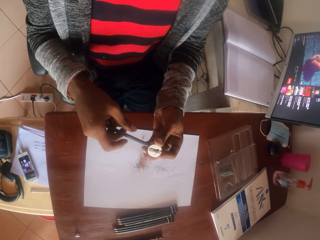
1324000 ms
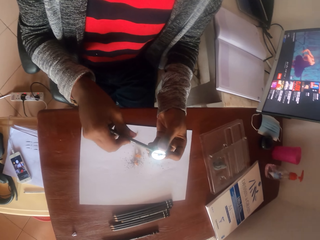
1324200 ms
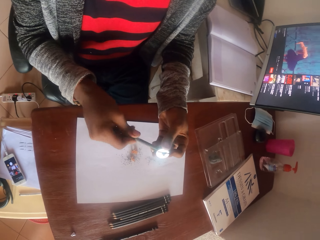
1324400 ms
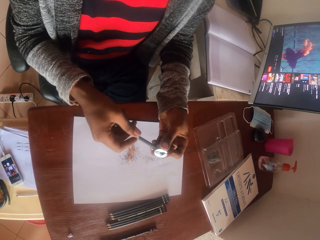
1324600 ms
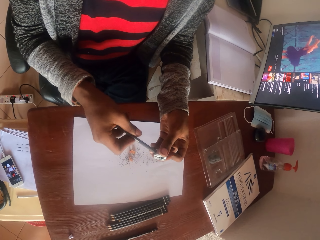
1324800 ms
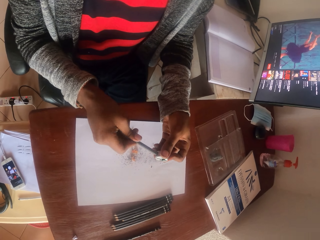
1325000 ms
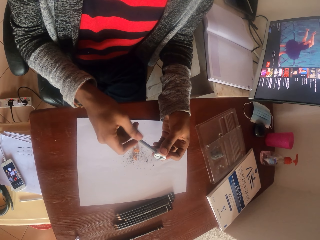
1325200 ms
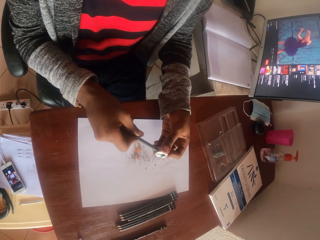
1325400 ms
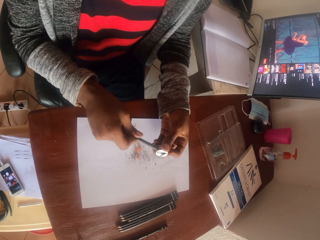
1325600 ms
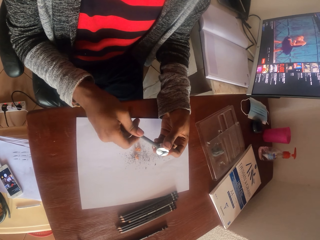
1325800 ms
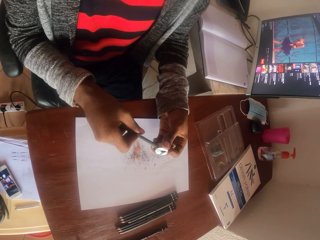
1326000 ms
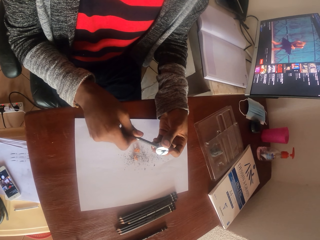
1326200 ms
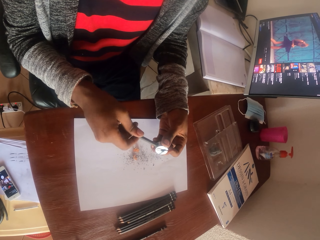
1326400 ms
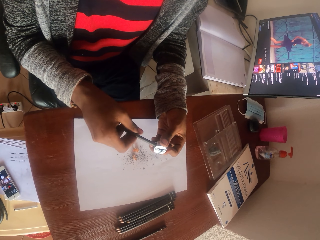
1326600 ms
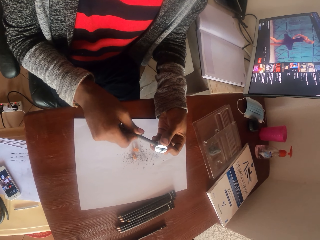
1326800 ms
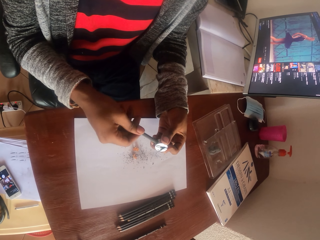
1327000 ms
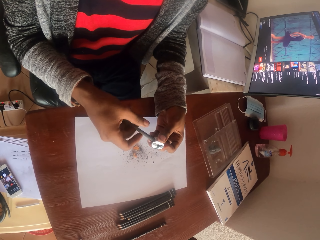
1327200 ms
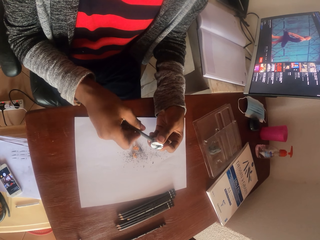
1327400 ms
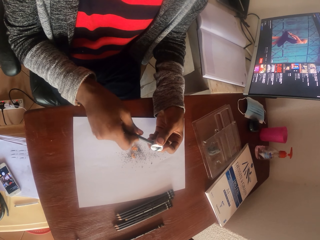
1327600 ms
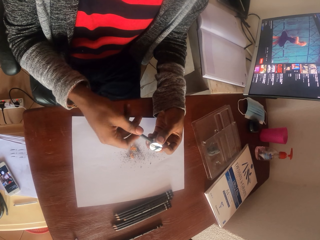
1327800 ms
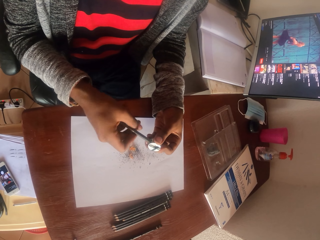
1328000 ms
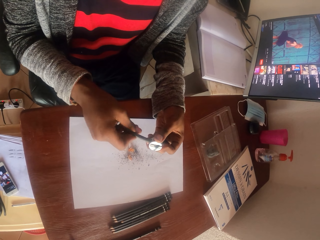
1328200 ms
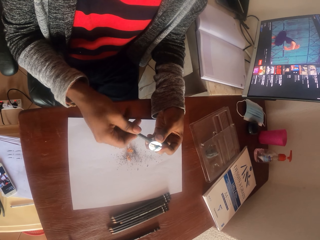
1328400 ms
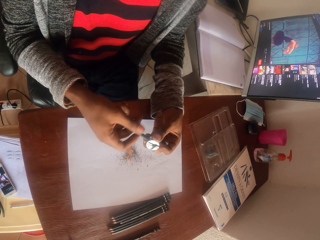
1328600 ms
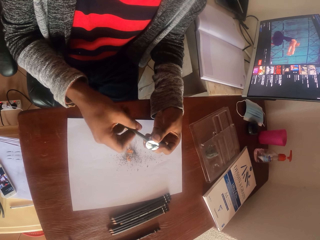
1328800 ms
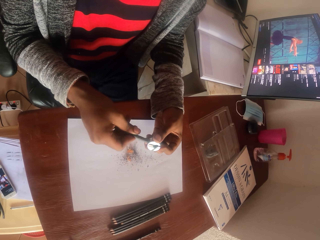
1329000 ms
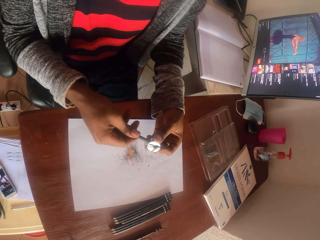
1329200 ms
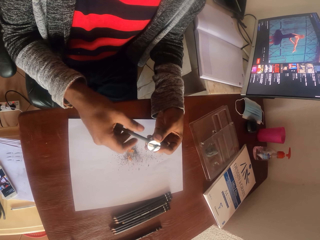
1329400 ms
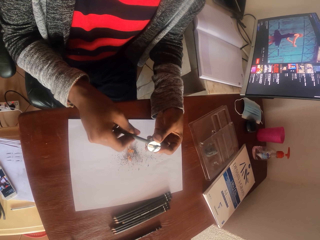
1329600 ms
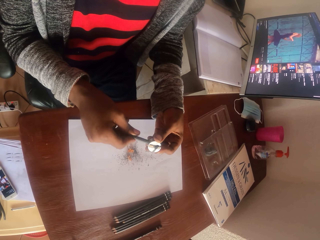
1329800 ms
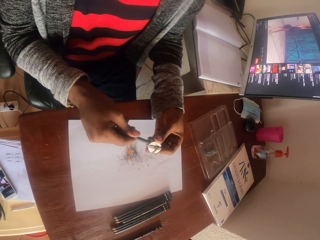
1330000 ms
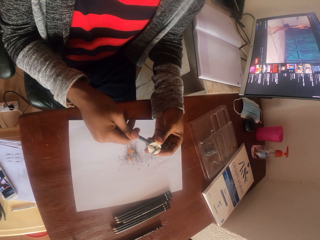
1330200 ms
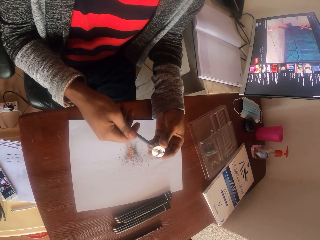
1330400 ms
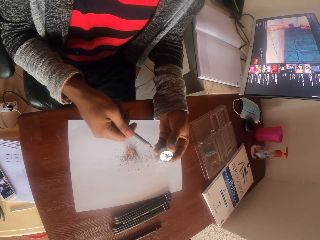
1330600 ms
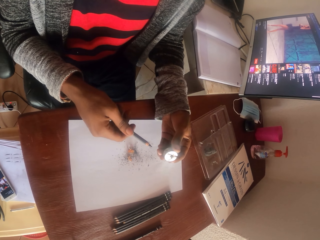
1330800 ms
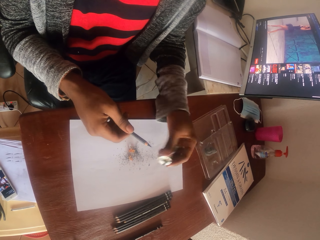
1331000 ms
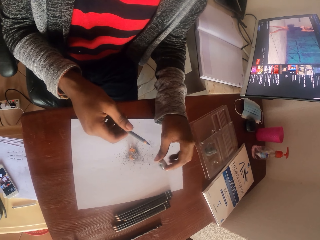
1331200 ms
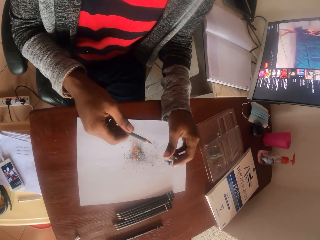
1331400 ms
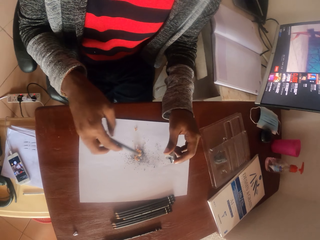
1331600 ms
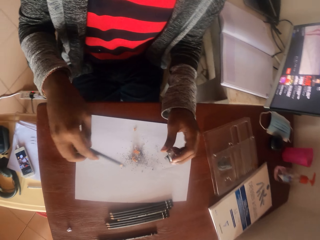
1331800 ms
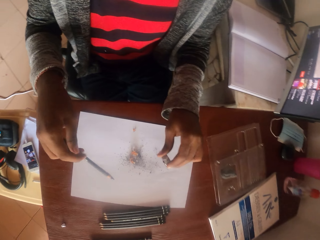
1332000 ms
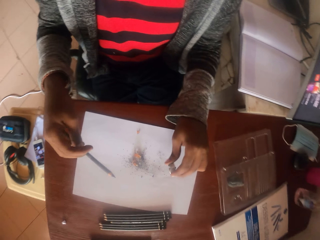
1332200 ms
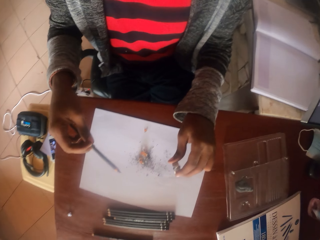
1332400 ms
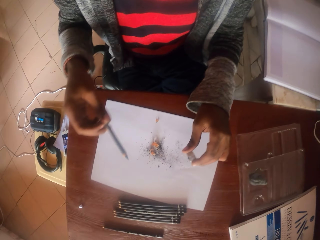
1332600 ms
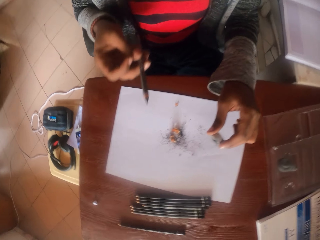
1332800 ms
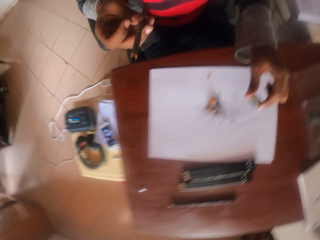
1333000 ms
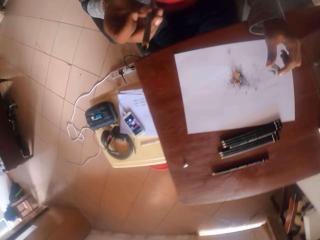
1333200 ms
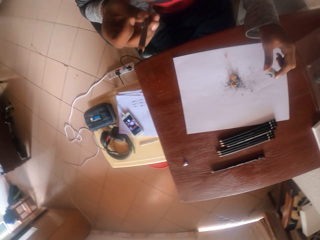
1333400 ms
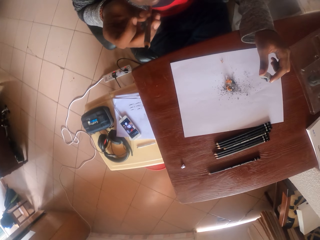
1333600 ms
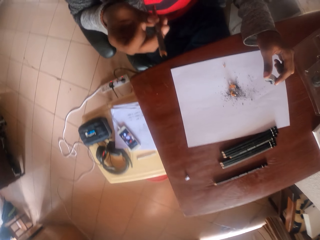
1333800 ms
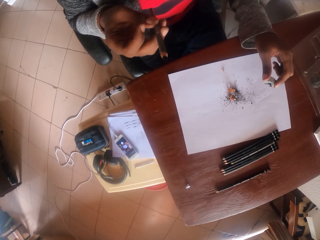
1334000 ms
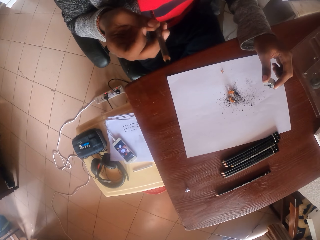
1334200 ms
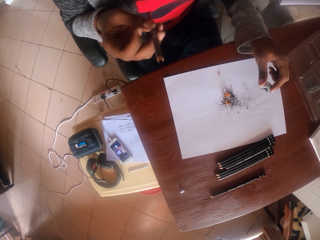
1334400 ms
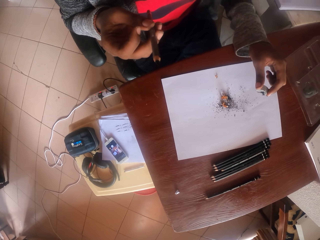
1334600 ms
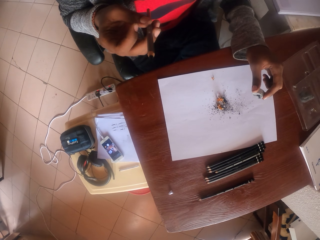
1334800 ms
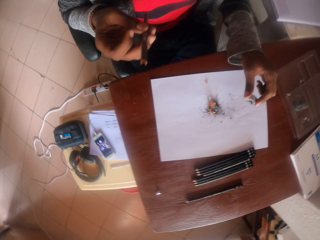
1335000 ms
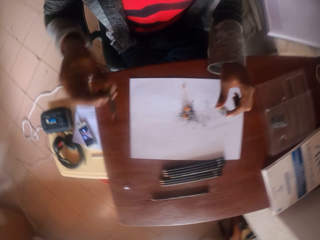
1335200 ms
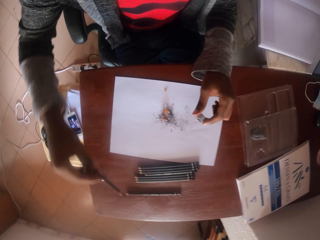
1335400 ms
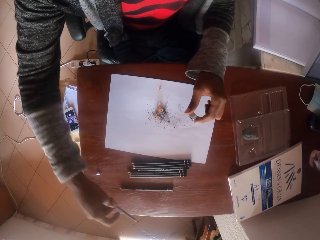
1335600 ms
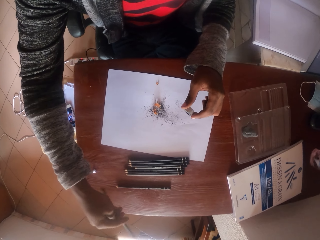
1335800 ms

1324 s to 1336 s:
The camera wearer sharpens the pencil. They pour pencil waste. They hold the pencil.

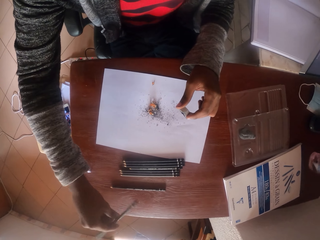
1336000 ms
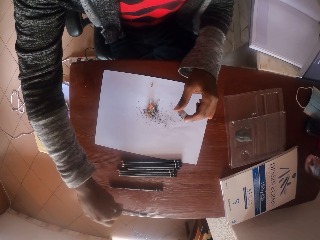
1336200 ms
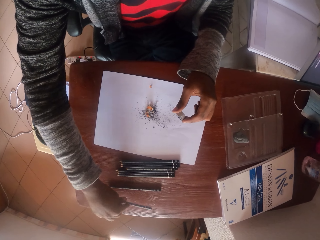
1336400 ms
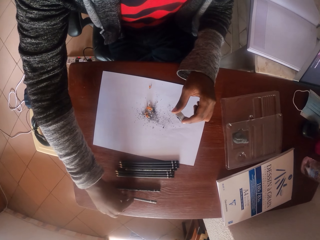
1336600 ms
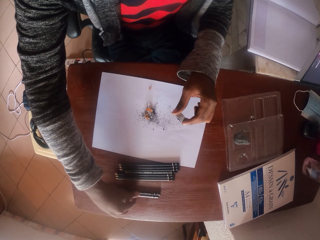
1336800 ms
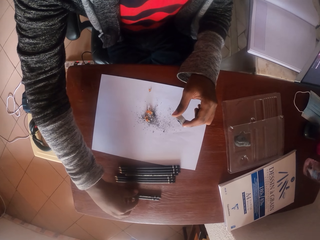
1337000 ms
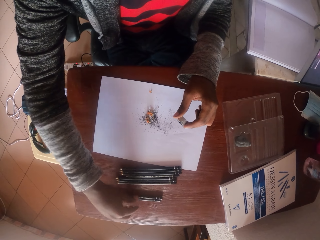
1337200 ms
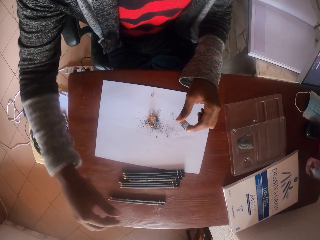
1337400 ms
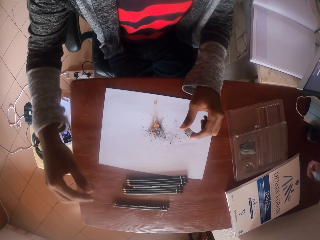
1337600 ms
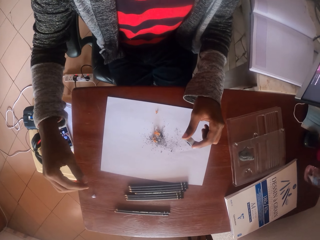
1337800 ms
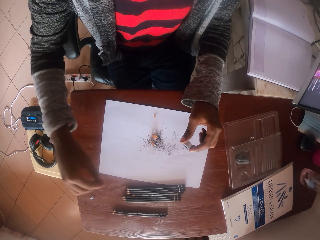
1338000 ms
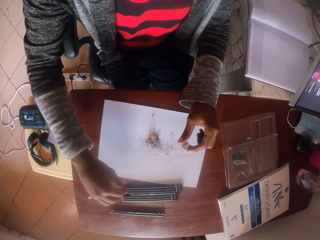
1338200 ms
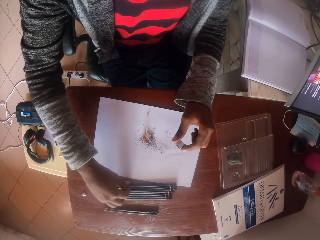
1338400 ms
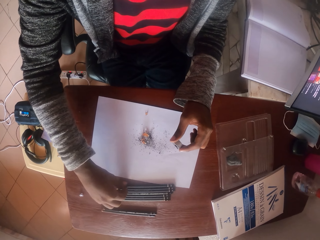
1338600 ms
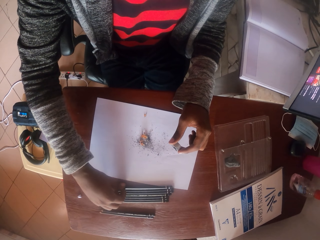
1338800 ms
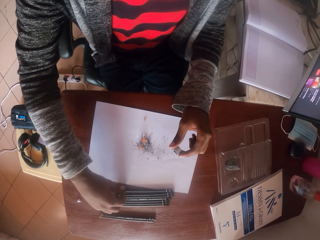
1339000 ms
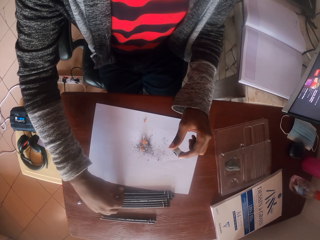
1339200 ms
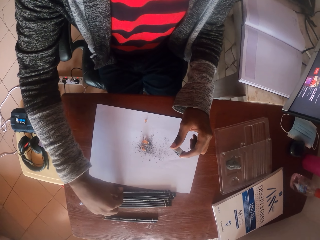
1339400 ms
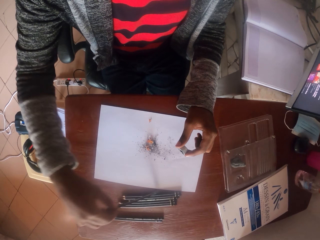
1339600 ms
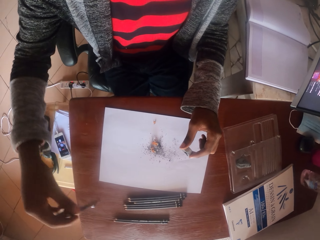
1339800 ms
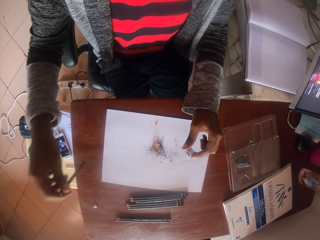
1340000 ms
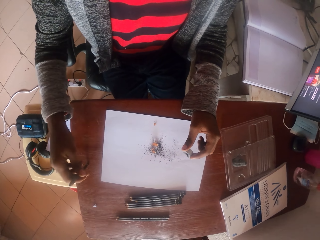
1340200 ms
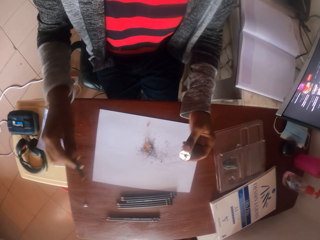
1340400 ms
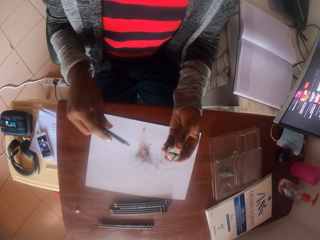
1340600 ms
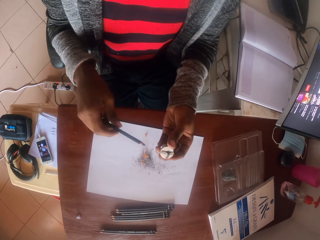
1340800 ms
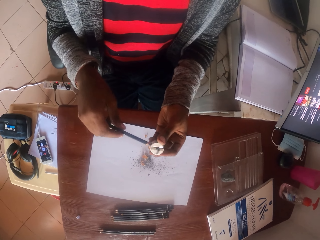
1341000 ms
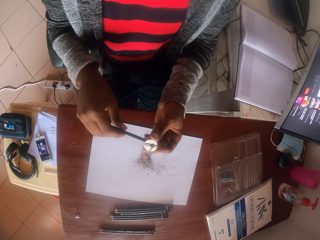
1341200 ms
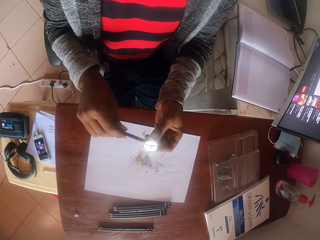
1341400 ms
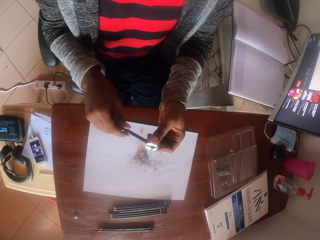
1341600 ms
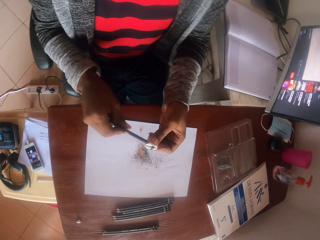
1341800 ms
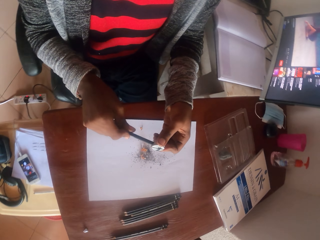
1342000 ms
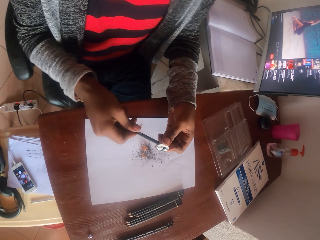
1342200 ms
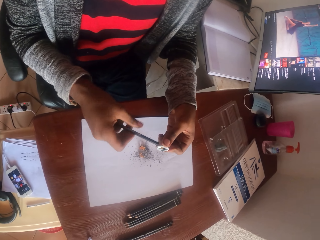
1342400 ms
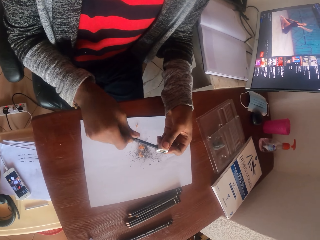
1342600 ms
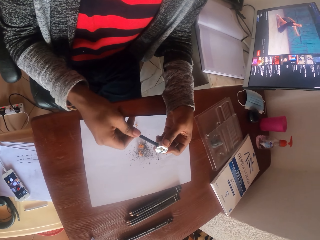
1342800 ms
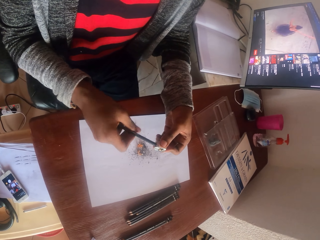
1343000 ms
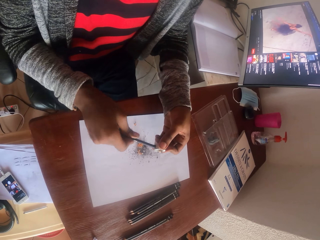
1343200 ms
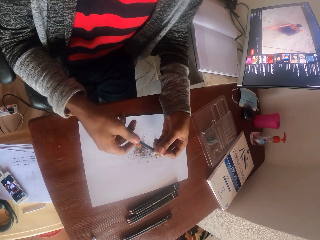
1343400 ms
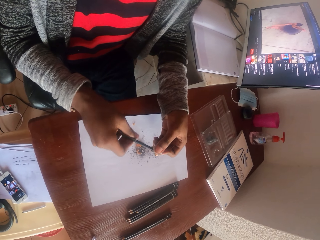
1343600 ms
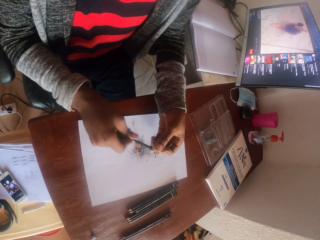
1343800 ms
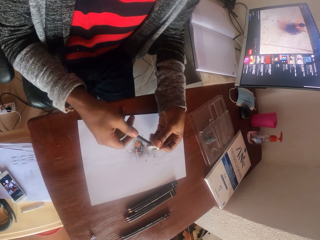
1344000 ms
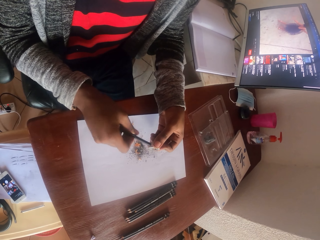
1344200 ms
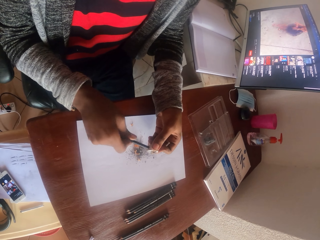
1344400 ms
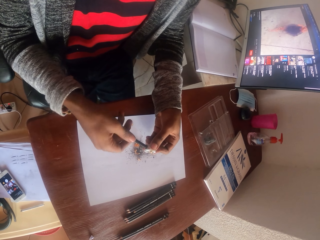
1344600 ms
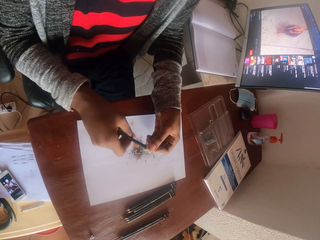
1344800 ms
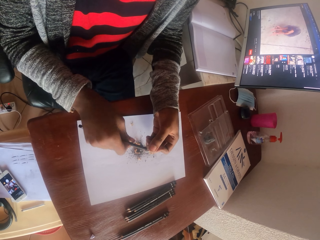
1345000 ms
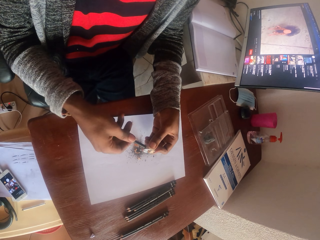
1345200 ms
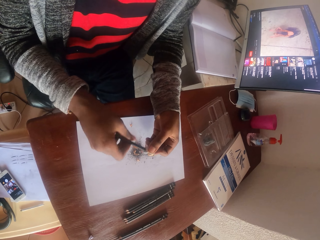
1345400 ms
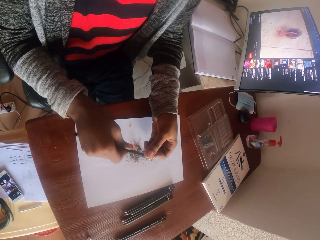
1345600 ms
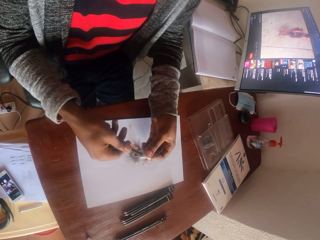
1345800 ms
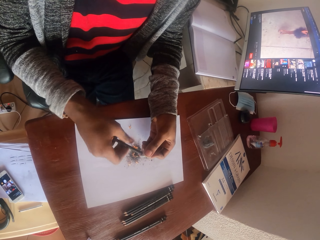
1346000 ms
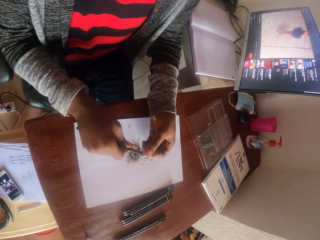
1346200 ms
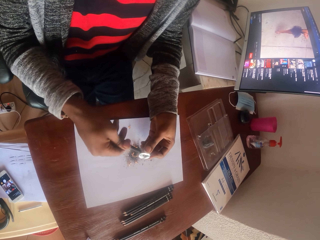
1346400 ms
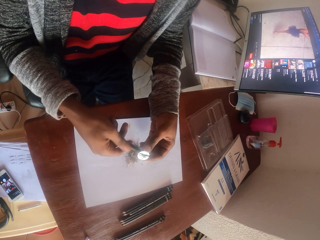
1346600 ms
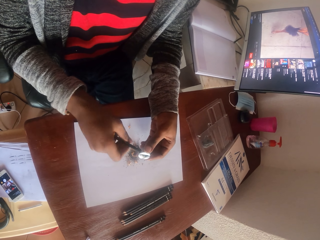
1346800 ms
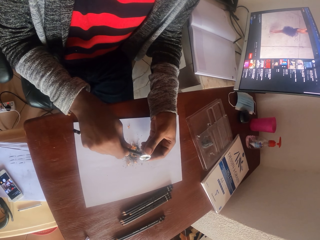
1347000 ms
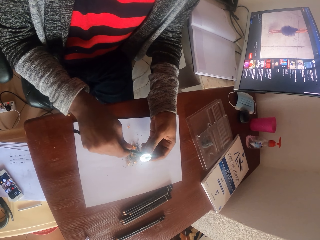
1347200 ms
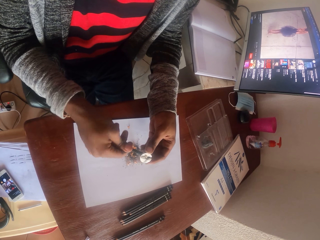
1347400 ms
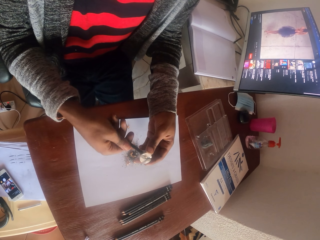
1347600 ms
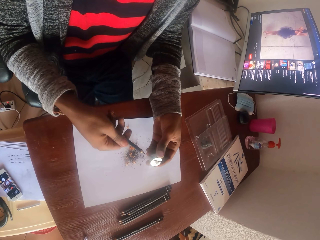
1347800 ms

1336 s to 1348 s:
The camera wearer puts the pencil on the table. They take the pencil from the table. They sharpen the pencil.
